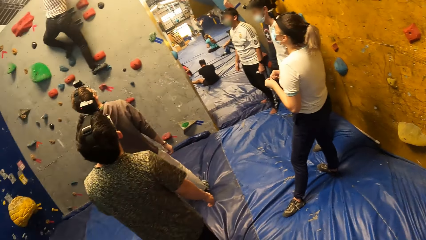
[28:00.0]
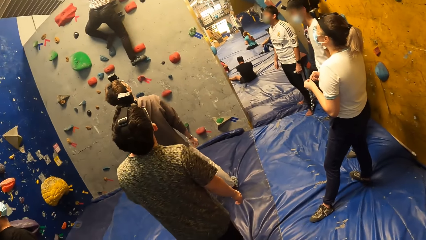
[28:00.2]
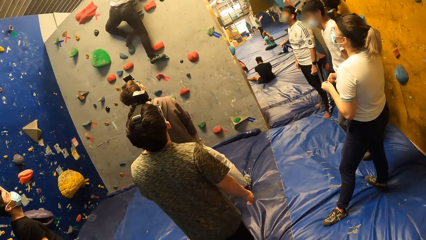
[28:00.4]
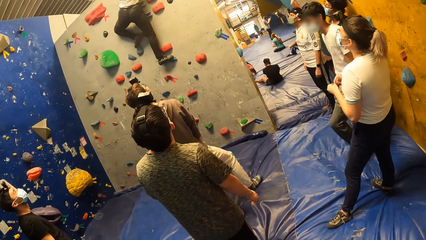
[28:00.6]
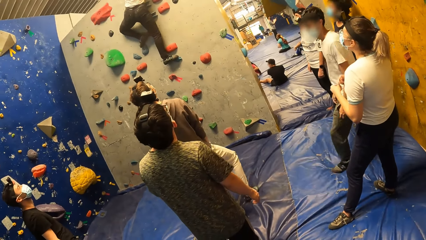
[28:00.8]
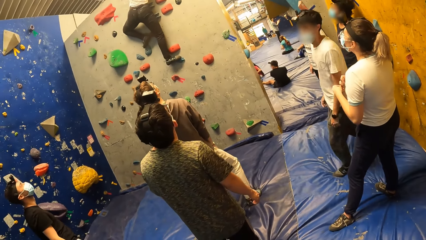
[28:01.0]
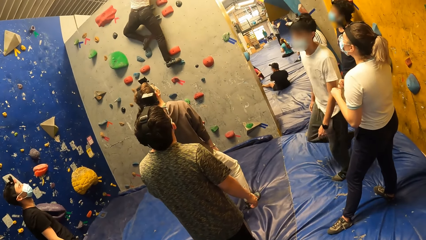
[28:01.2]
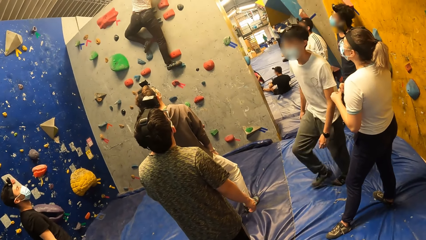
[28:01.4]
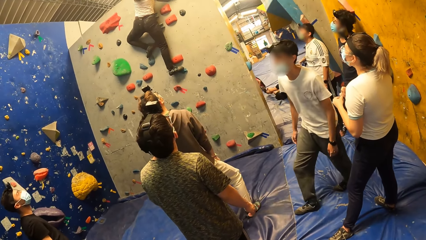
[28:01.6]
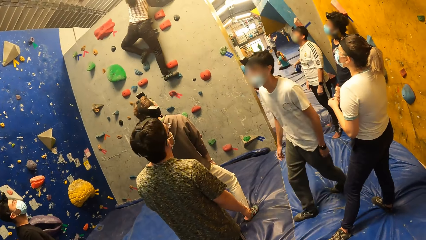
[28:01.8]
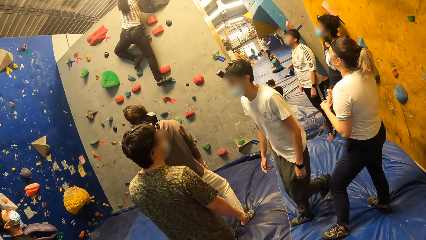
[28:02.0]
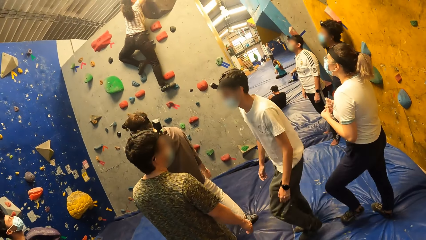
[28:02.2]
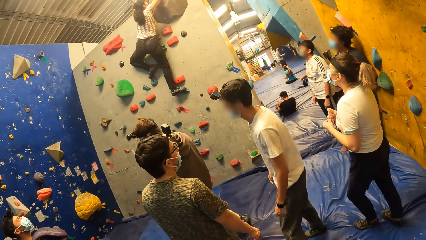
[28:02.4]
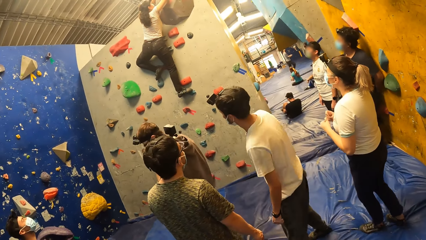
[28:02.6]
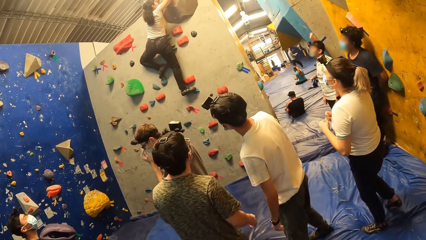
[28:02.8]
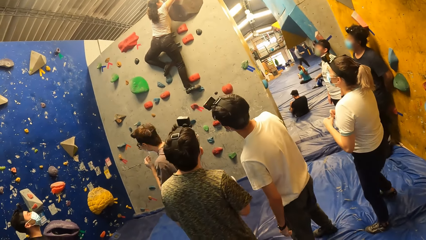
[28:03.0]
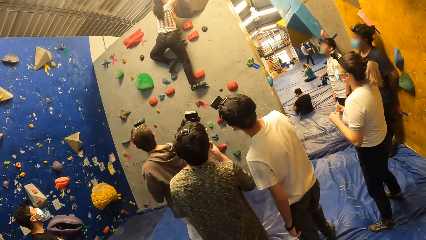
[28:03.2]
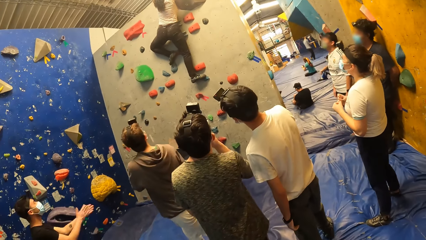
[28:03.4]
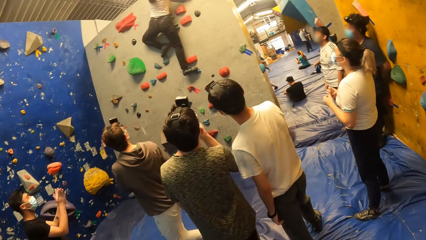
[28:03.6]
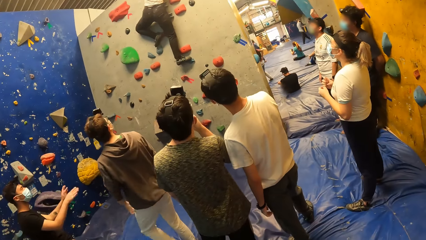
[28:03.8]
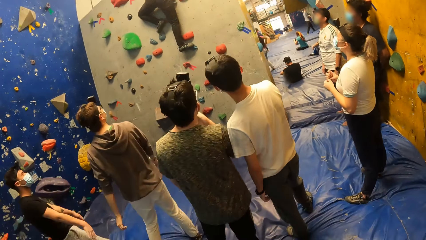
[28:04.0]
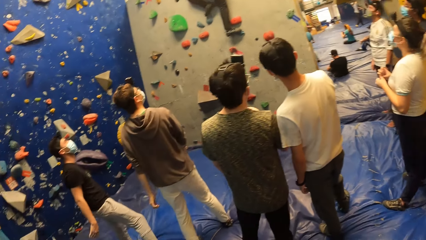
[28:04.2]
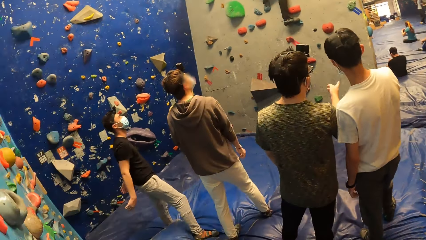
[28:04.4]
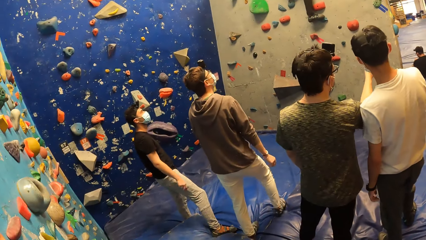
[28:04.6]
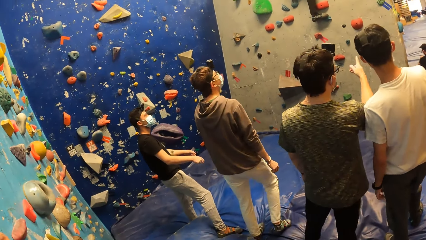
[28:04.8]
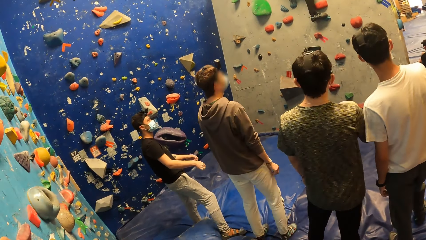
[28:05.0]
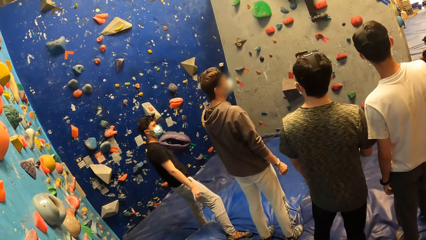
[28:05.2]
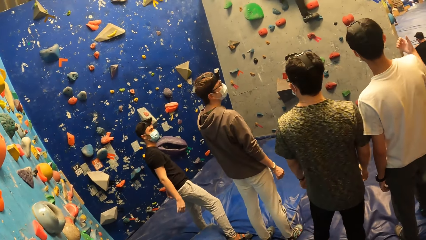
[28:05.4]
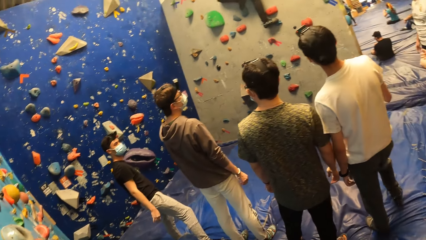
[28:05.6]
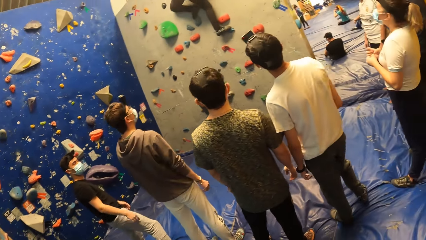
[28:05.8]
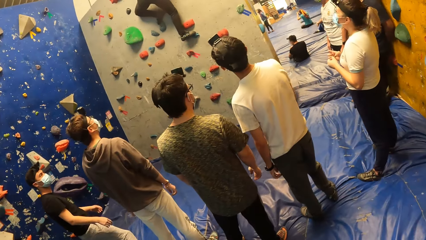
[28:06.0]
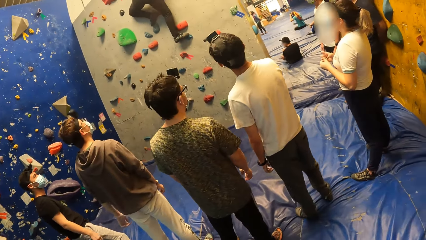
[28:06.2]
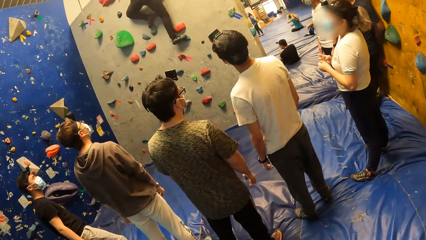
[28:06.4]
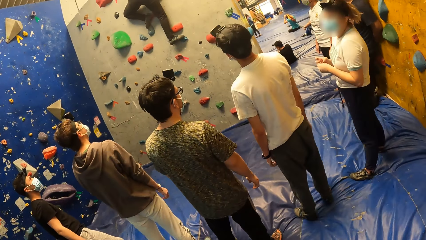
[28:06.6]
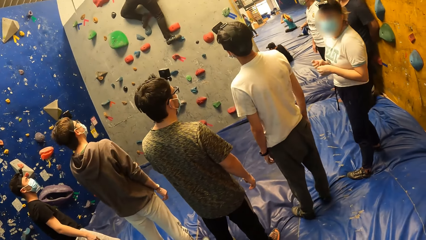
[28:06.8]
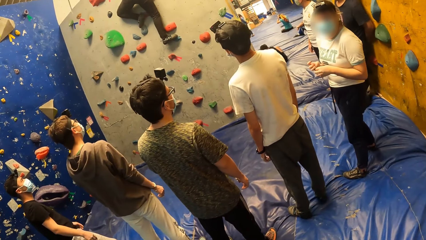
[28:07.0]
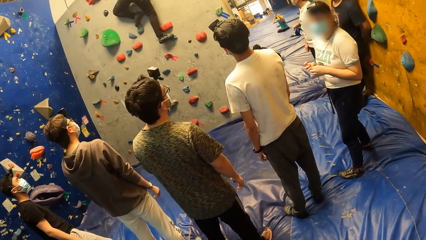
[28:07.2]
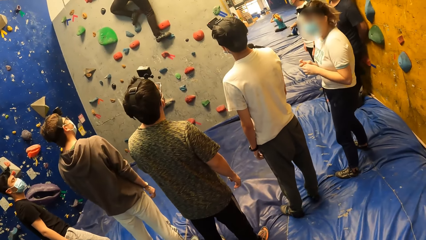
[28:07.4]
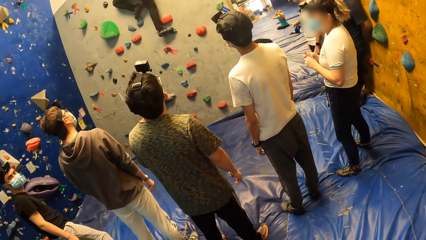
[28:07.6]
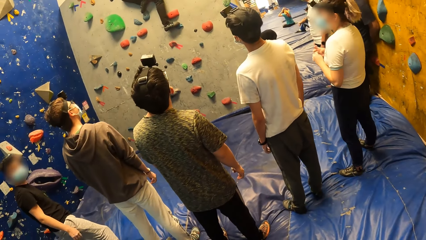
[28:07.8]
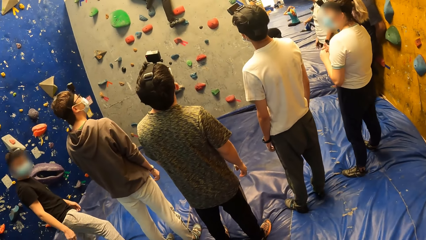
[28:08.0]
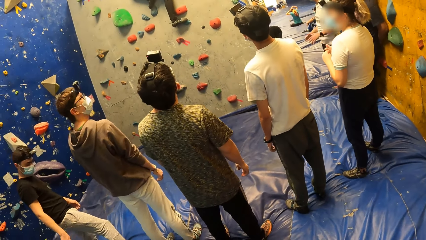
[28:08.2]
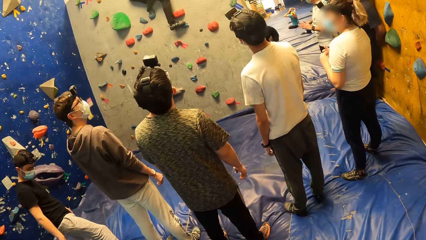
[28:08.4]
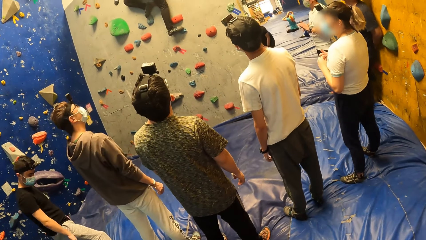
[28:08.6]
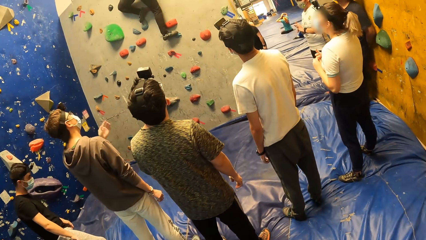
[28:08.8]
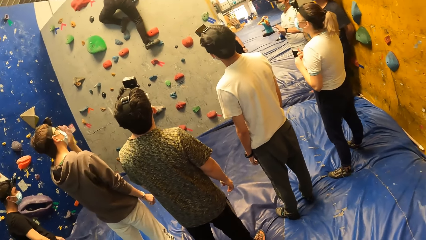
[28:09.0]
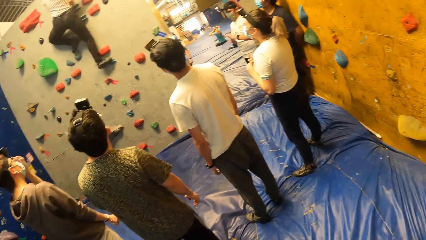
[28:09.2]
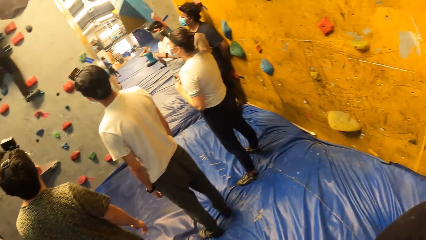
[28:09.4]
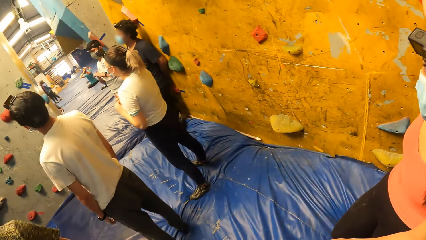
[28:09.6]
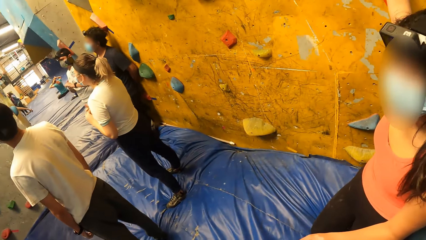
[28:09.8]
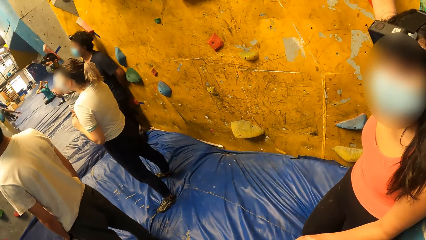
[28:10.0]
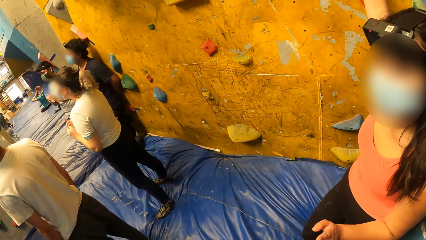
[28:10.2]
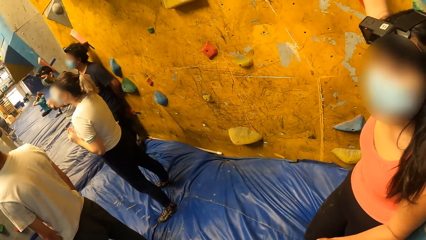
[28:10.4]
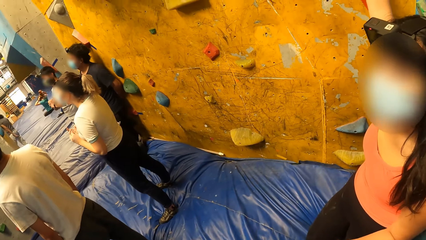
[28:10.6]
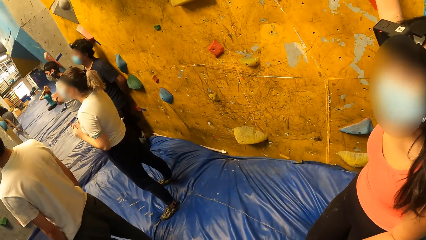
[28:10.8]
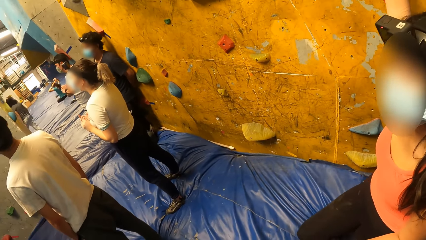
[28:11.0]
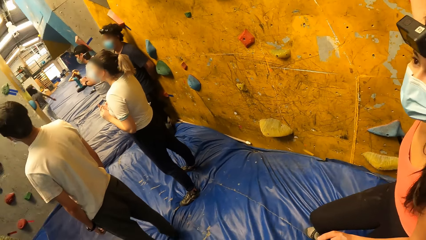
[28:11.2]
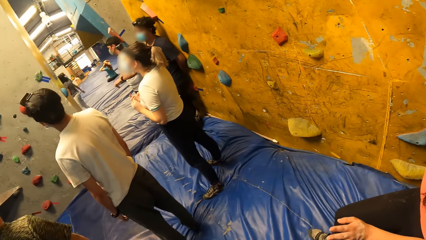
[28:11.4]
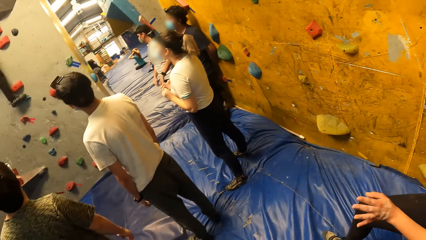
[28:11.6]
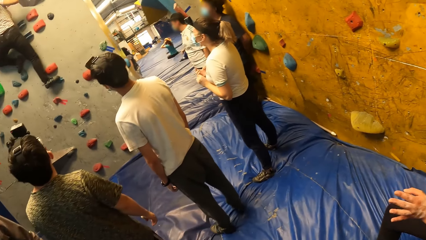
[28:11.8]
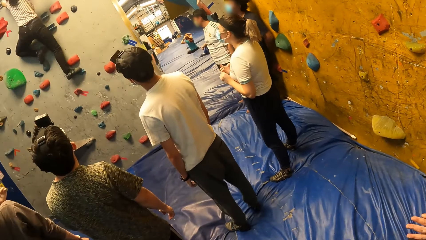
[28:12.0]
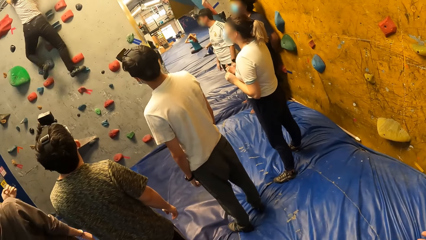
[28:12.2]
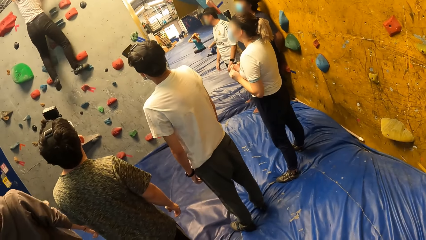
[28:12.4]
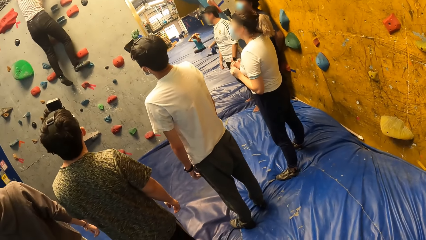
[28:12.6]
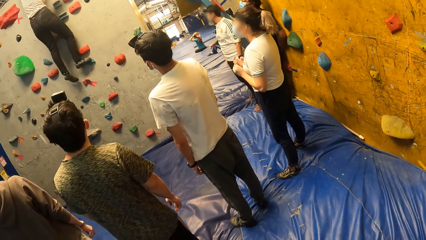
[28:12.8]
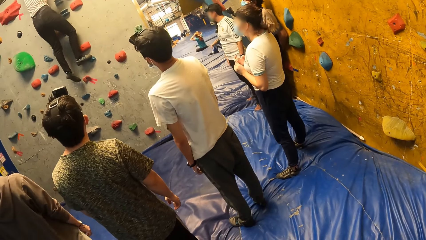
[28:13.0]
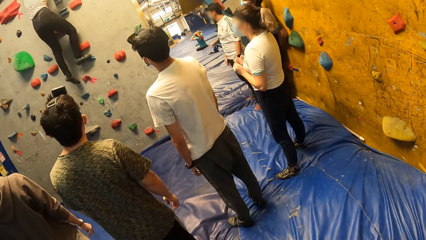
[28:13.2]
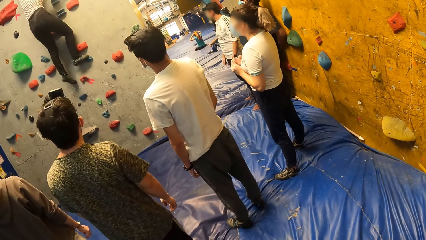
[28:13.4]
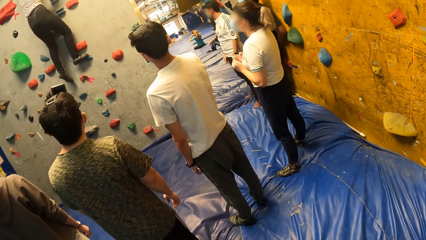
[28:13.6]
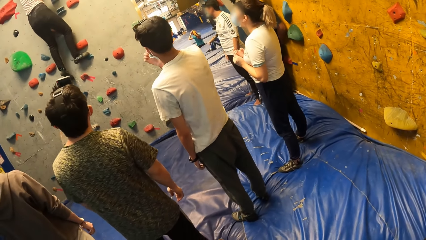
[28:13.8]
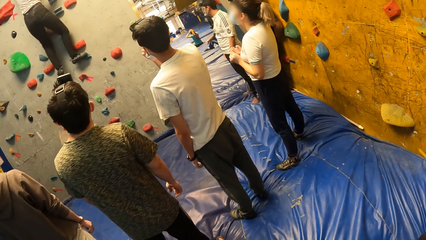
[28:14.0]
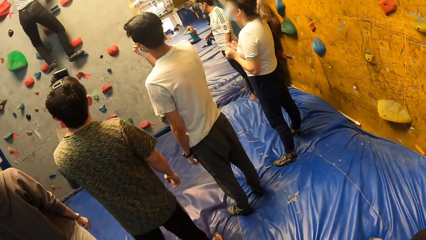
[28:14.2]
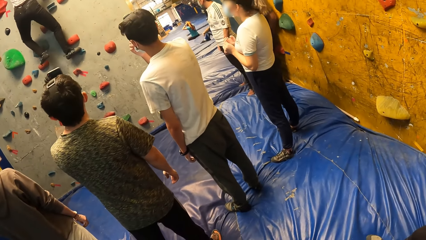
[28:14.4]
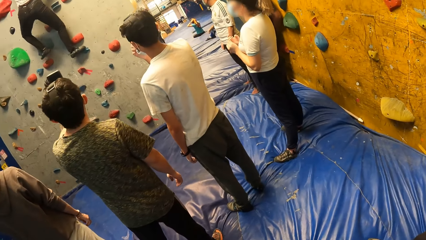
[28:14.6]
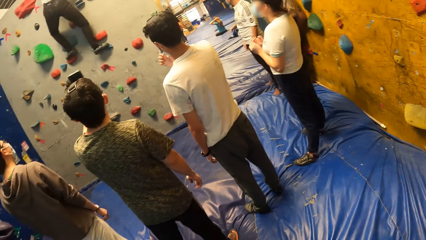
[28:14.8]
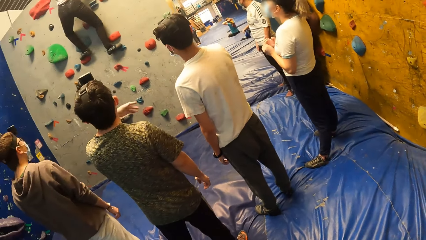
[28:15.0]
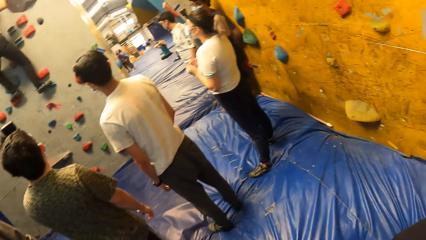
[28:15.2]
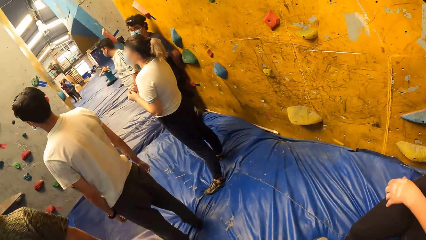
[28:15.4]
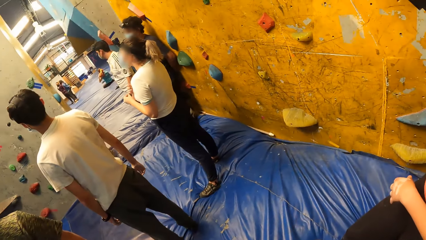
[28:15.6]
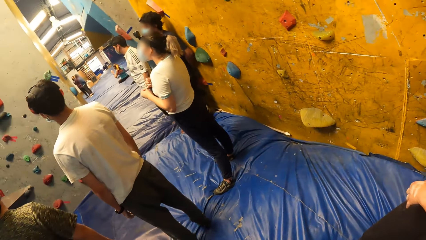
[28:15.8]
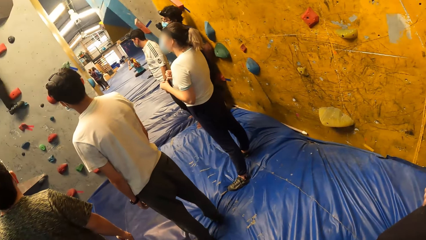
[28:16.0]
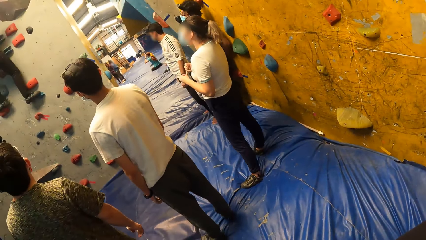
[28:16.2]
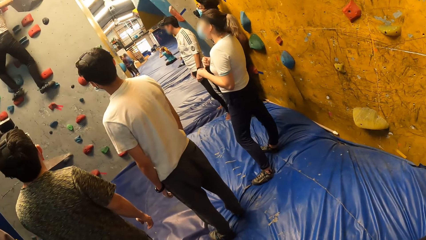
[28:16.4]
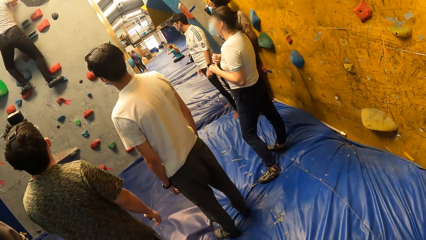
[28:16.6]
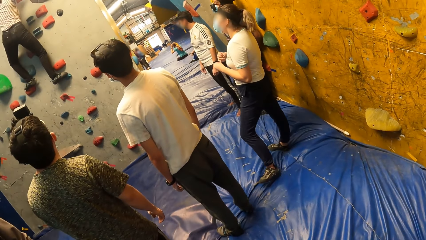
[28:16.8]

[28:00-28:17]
The camera wearer sways a hand. They look around in the room. A woman climbs a mountain rock. The camera wearer looks around in the room. Another woman nods the head. The camera wearer looks around. The first woman descends on the mountain rock.
